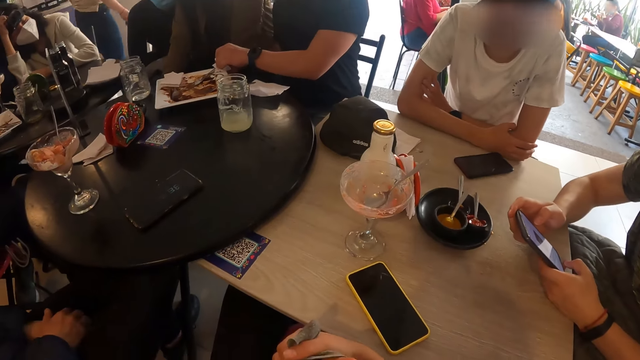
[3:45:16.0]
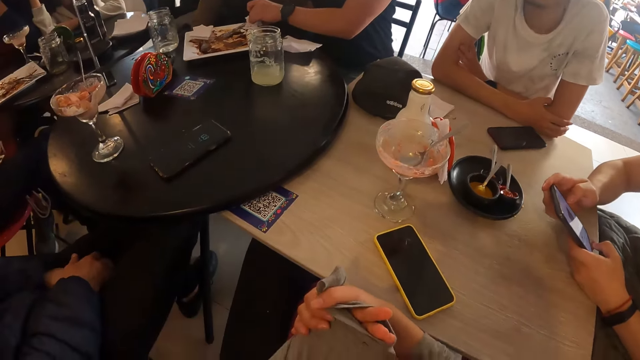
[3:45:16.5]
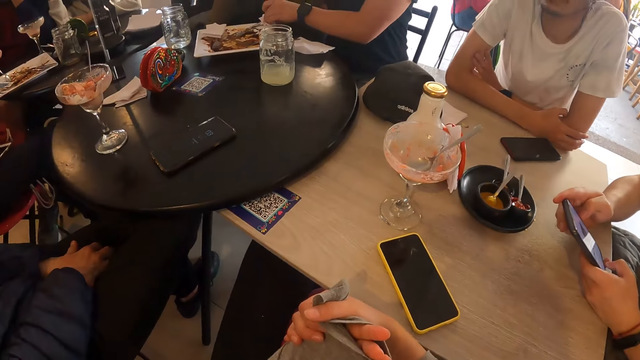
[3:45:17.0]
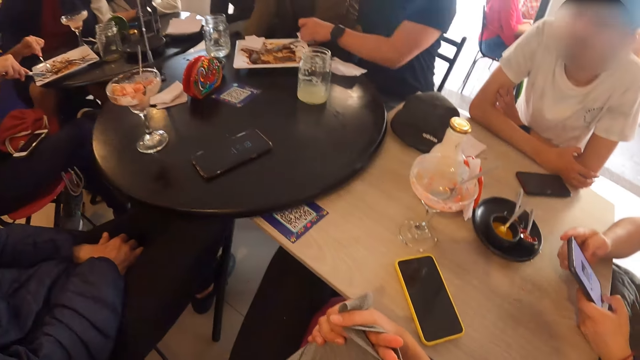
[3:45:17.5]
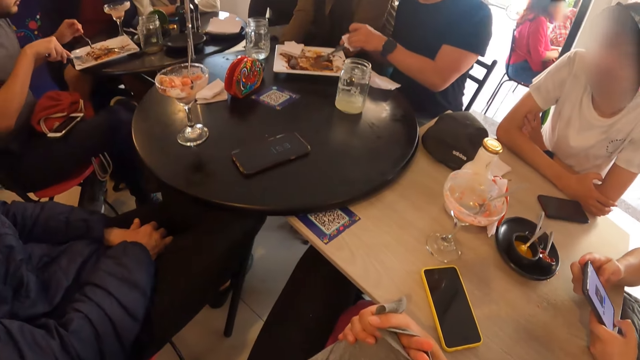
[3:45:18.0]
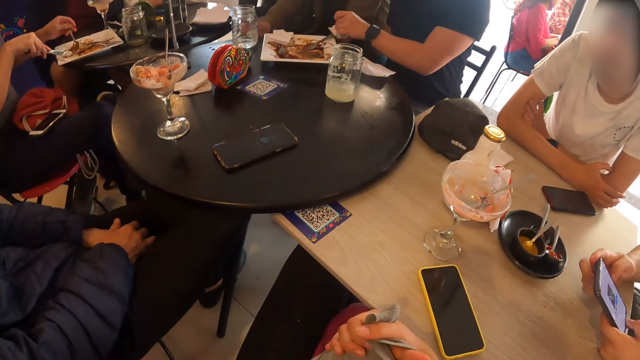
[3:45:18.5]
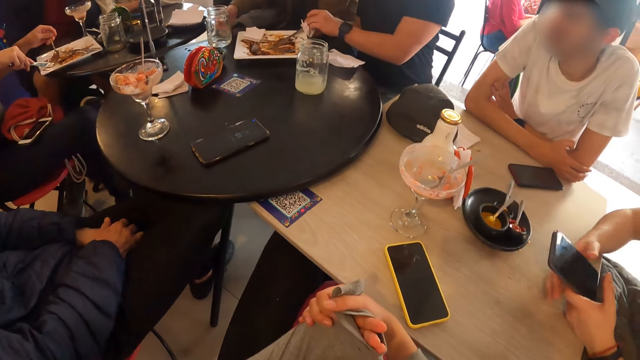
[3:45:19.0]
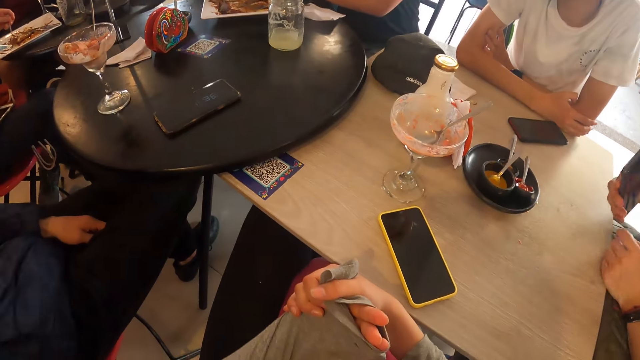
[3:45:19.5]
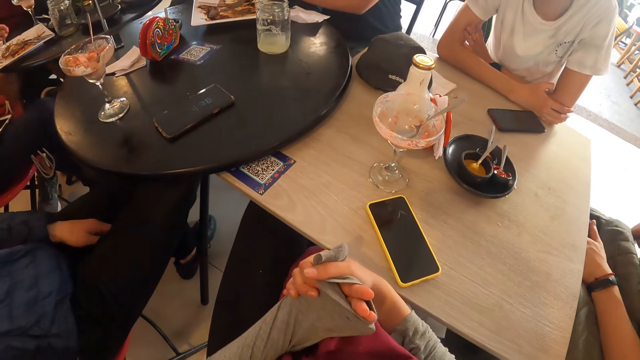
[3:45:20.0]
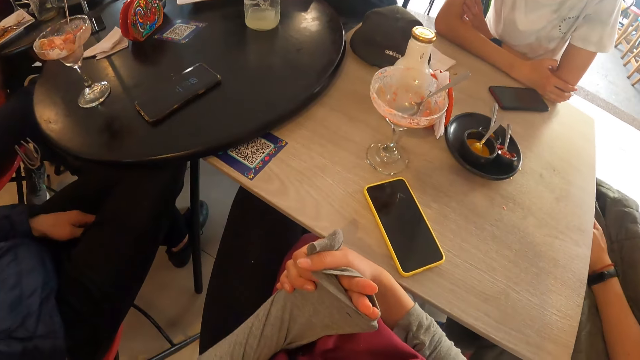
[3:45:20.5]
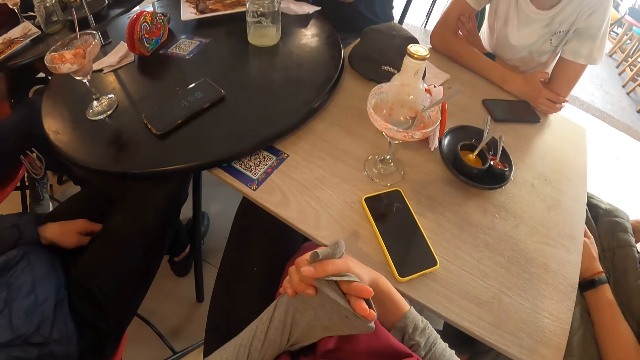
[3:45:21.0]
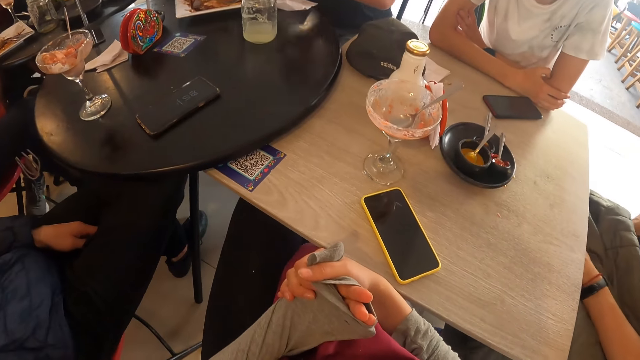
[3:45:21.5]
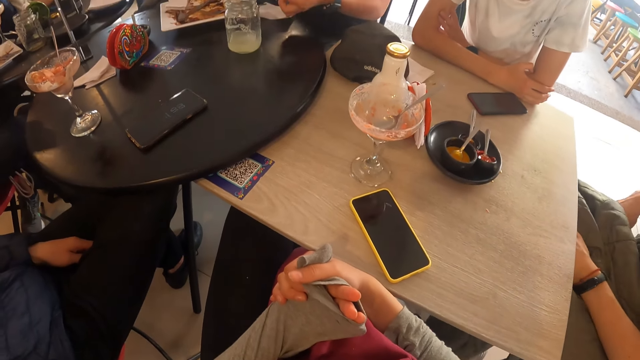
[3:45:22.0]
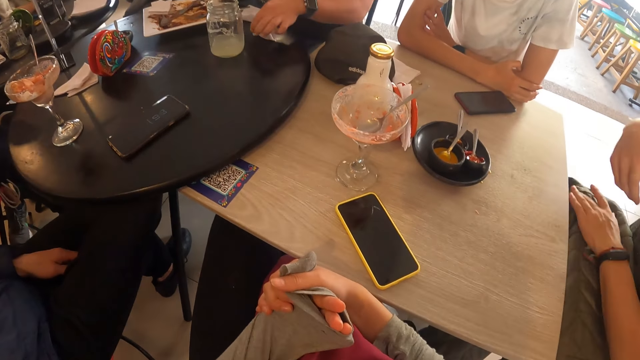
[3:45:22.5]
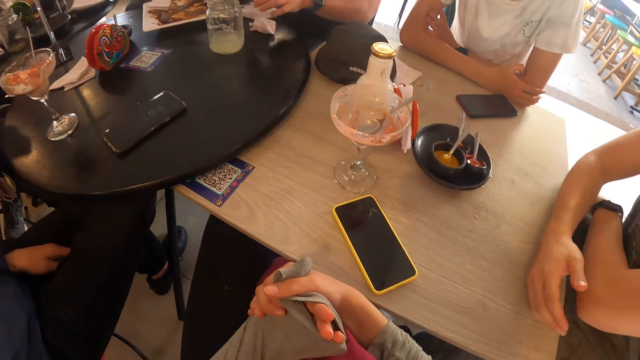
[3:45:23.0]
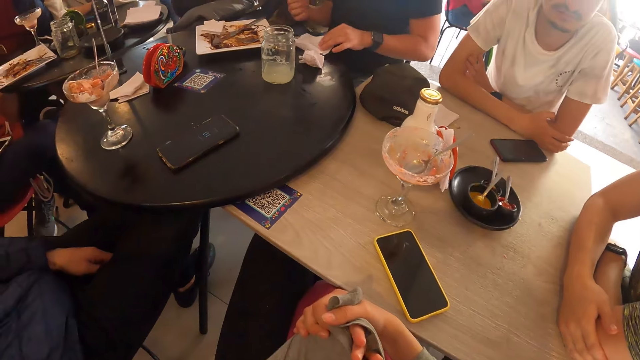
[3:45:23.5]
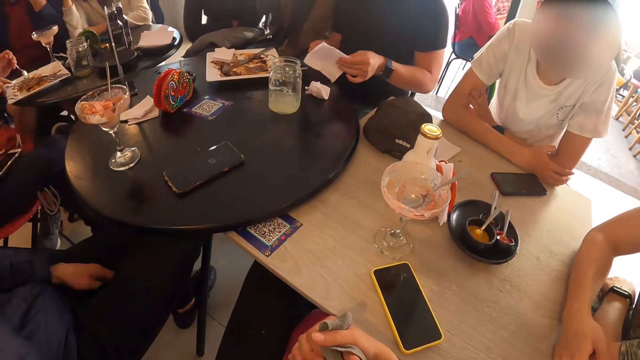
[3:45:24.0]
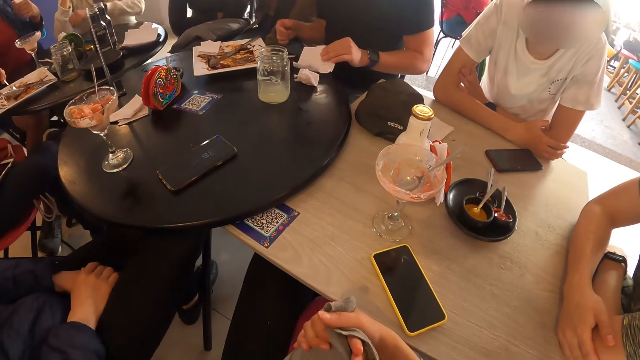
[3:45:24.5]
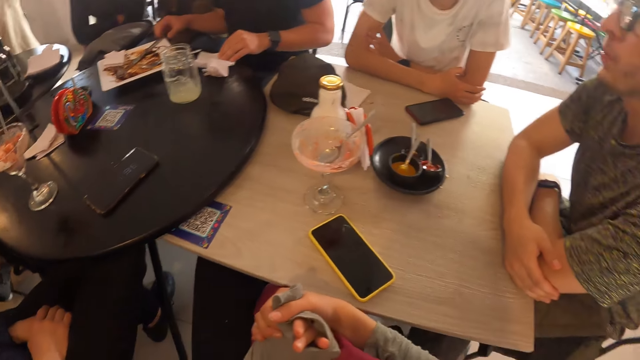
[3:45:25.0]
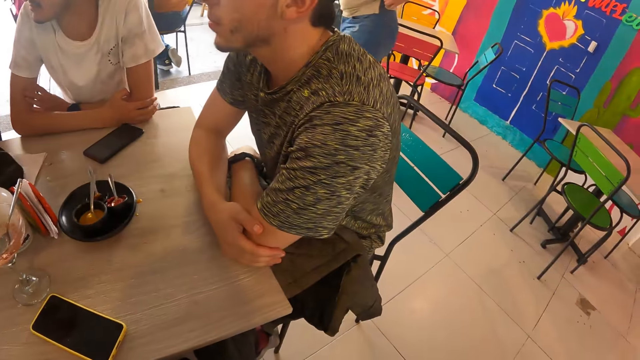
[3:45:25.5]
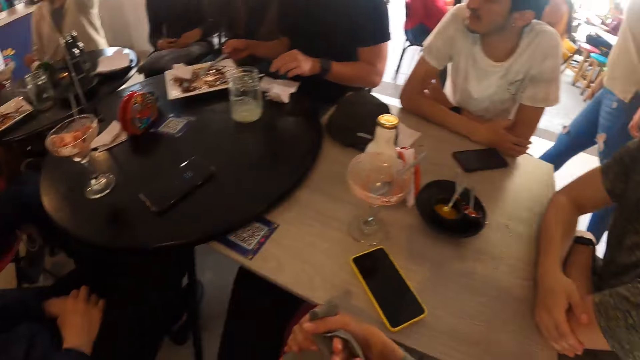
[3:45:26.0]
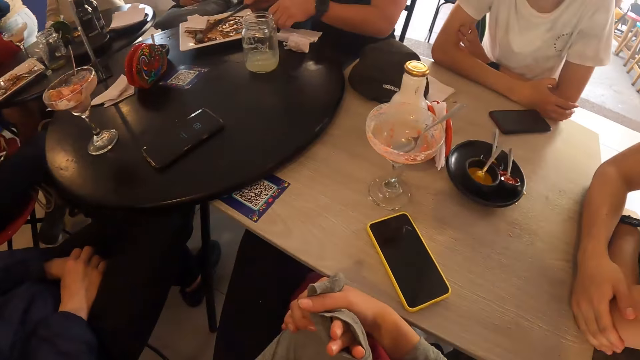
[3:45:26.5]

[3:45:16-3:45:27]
The camera wearer looks at the table. They look at the table again. A man raises his right hand. Another man puts a phone into his trouser pocket with his right hand. The camera wearer looks at the table again. They look at the table again.

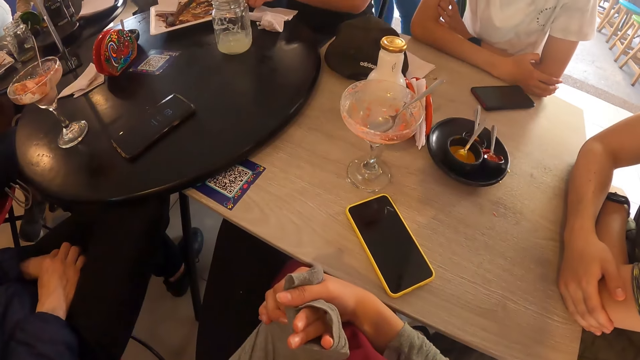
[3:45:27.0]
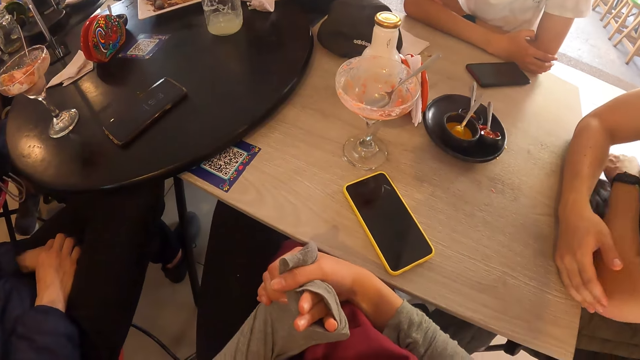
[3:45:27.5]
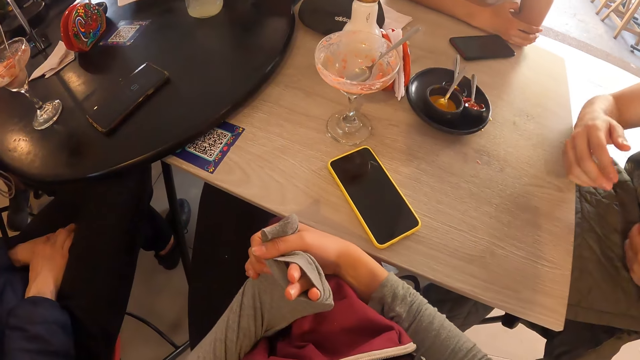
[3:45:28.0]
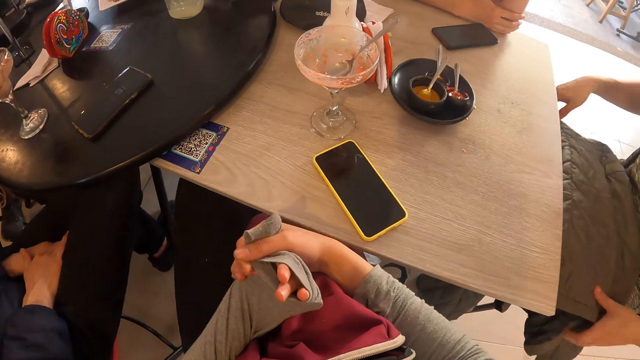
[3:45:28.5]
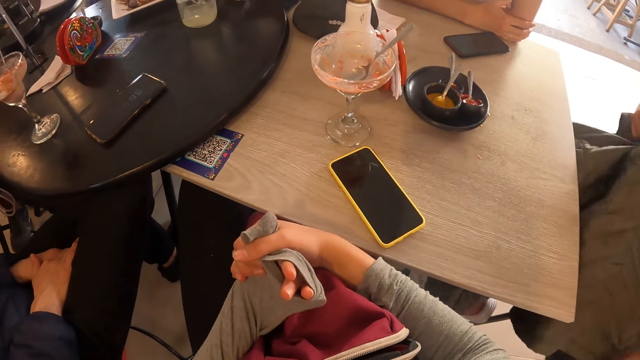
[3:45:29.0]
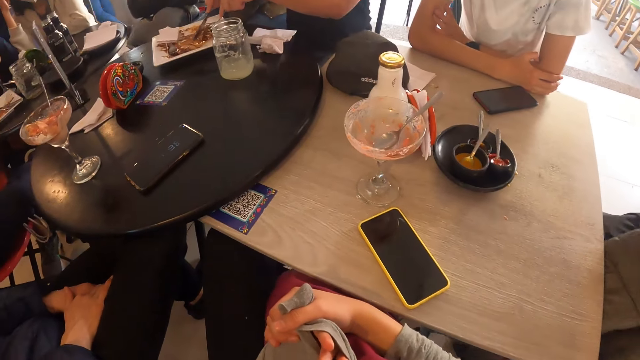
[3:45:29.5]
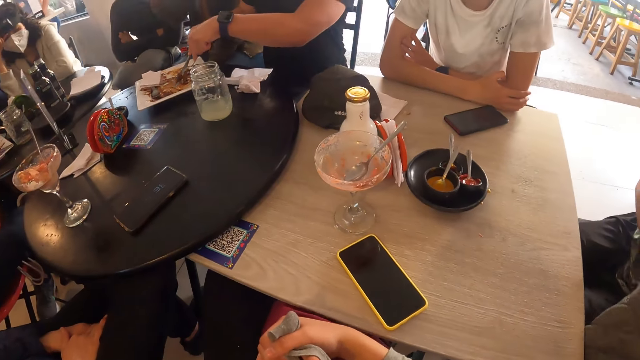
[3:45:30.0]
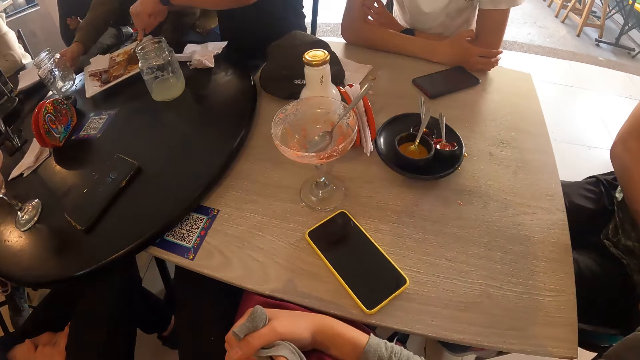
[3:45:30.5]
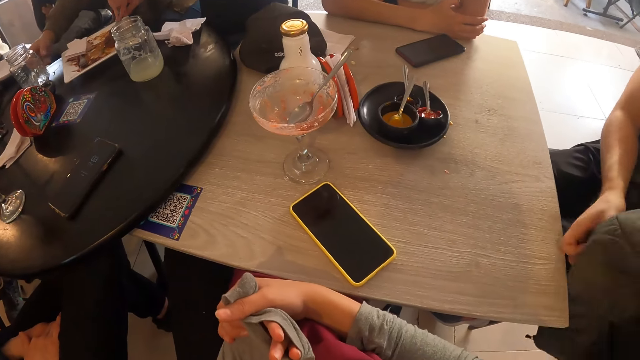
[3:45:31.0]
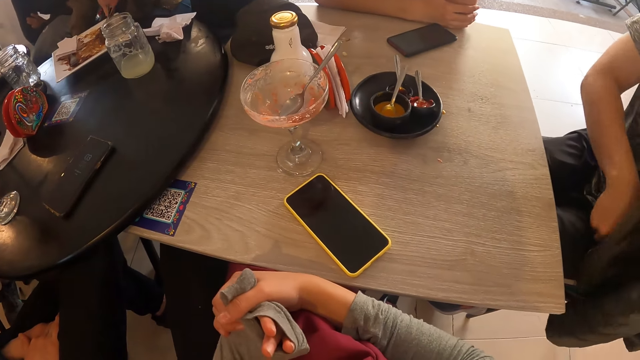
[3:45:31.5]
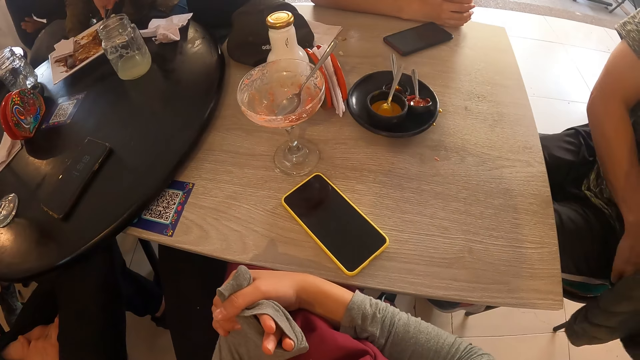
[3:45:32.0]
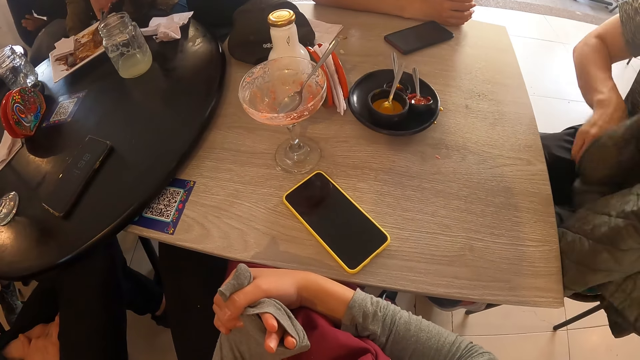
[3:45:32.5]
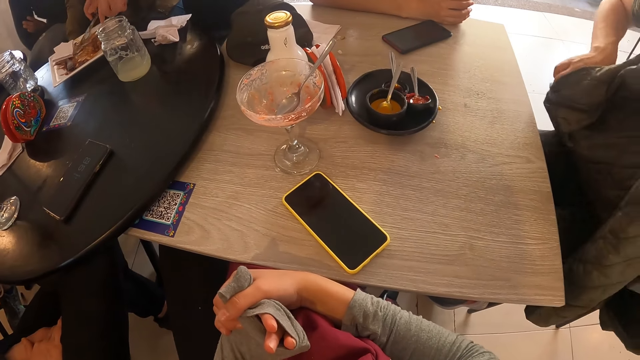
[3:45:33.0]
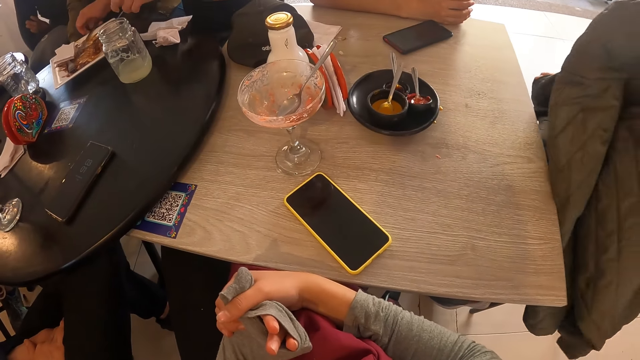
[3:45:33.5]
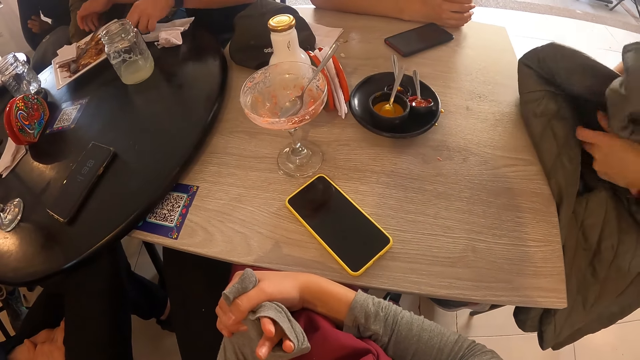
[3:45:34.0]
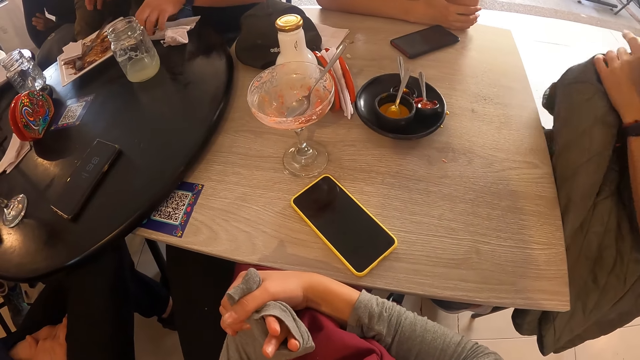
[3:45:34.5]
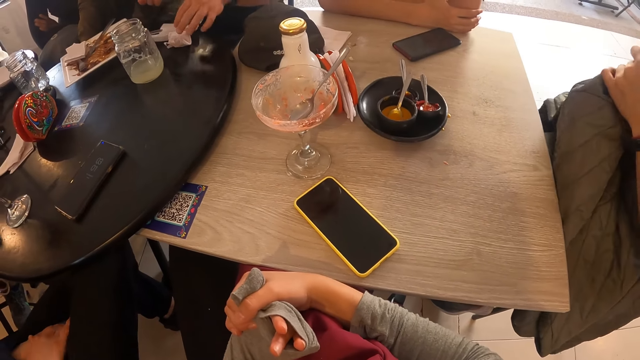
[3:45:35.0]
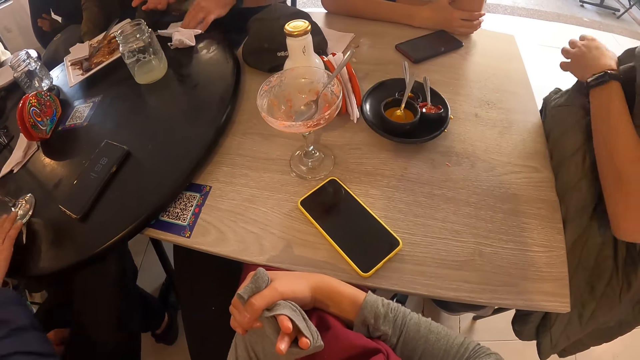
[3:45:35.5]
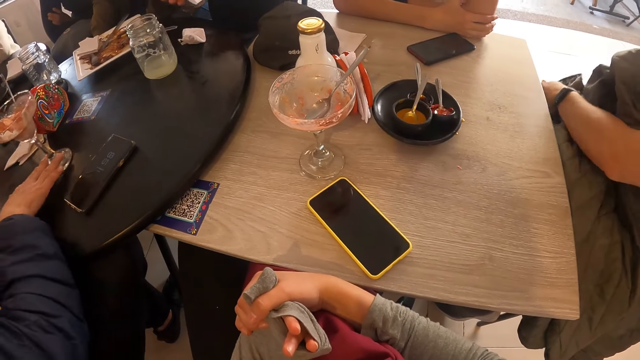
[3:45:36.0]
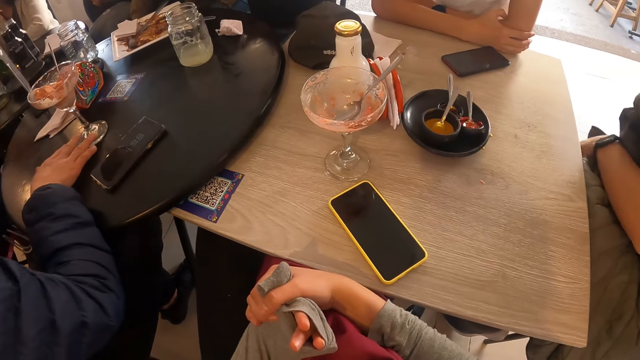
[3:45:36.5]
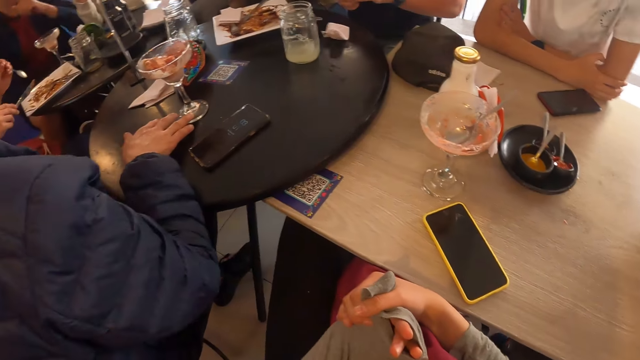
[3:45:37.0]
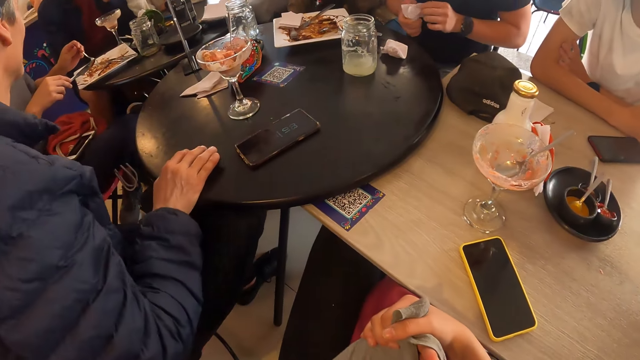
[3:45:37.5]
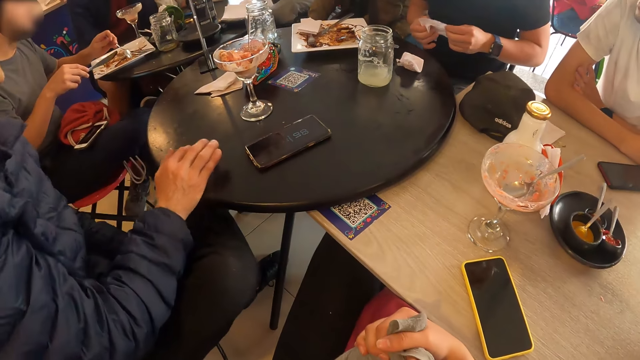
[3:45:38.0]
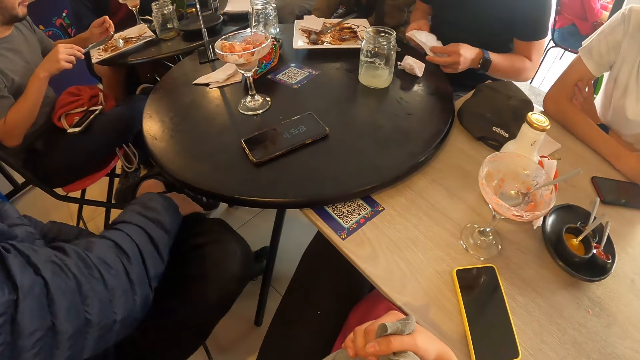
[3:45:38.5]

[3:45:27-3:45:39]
The camera wearer looks at the table. A man picks up a jacket from his lap with both hands. The camera wearer looks at the table again. The man puts the jacket on his lap with both hands. The camera wearer looks at the table again. Another man shifts a cup on the table with his right hand. The camera wearer looks at the table again.
